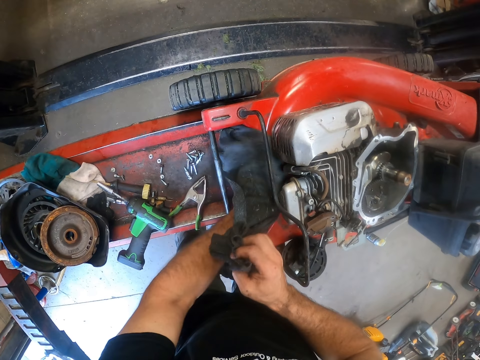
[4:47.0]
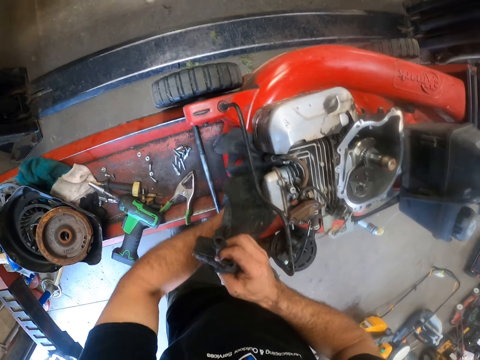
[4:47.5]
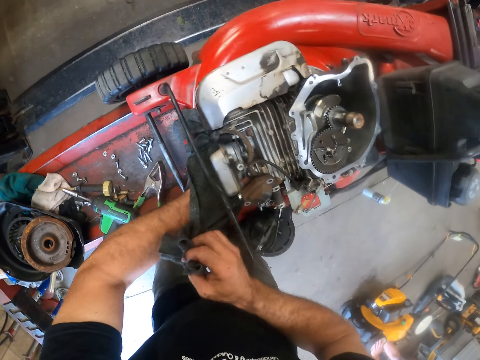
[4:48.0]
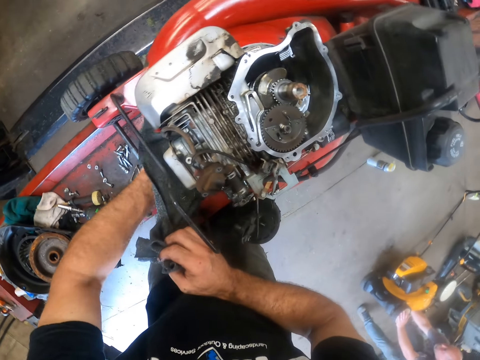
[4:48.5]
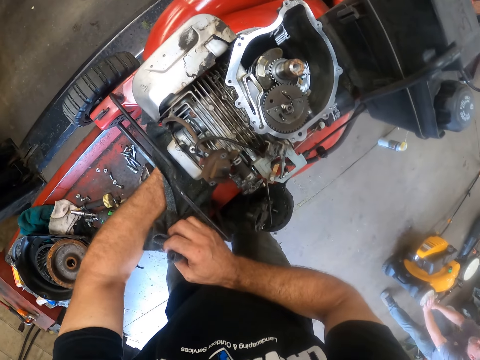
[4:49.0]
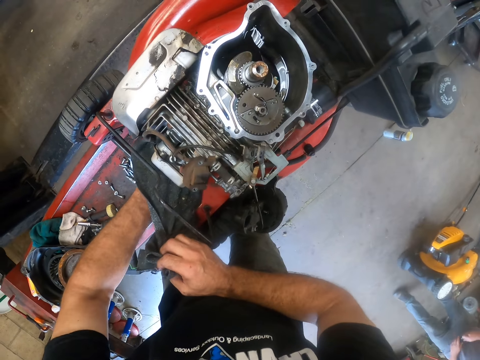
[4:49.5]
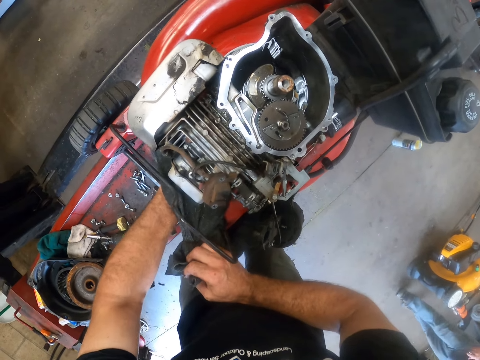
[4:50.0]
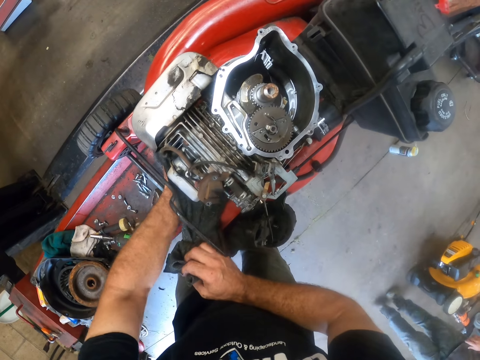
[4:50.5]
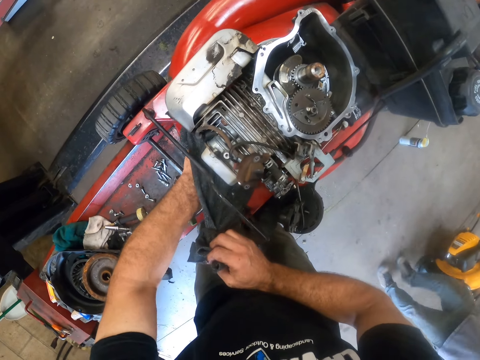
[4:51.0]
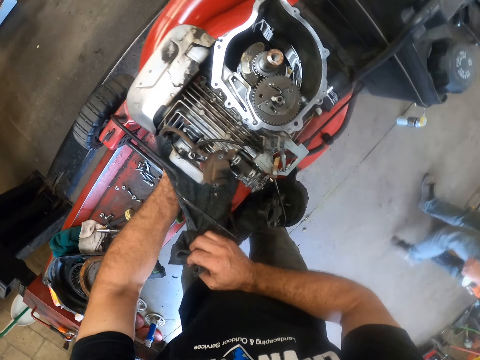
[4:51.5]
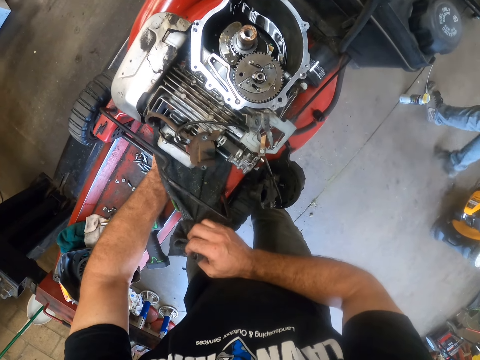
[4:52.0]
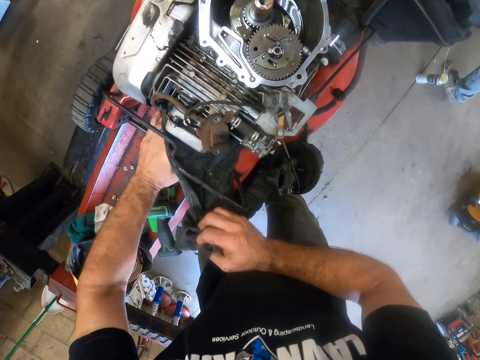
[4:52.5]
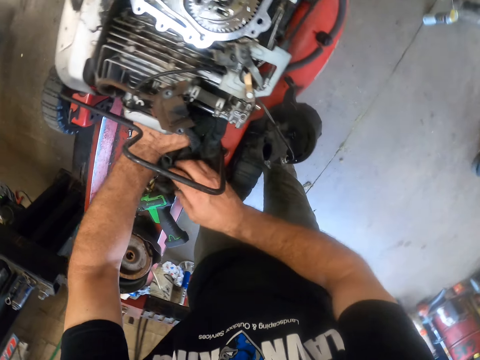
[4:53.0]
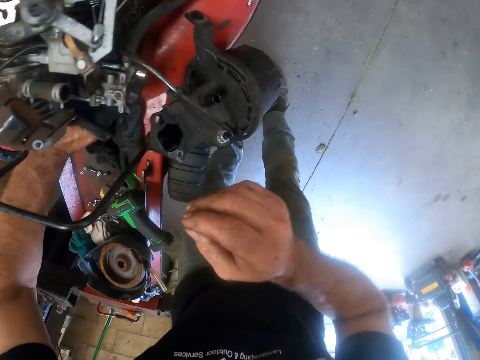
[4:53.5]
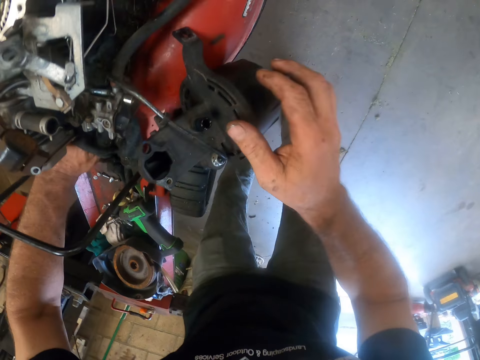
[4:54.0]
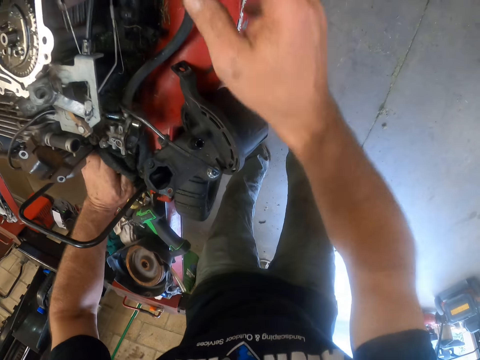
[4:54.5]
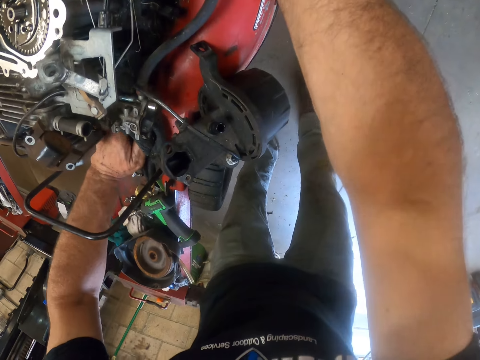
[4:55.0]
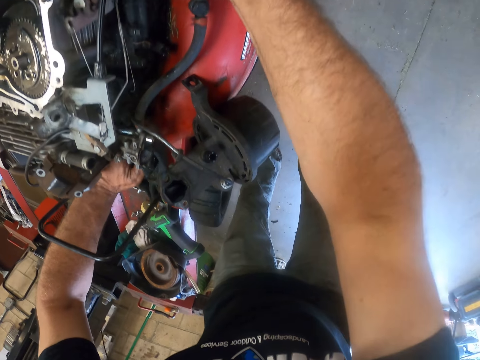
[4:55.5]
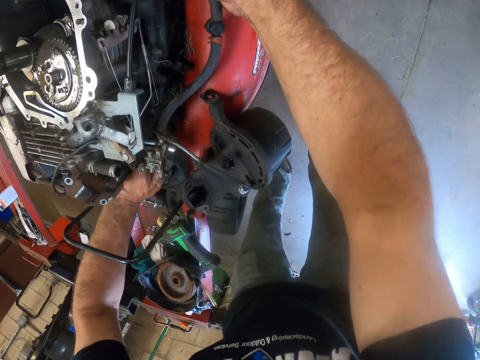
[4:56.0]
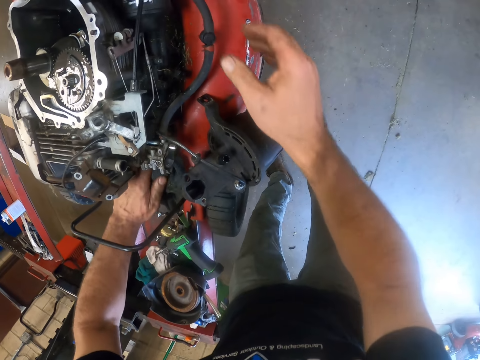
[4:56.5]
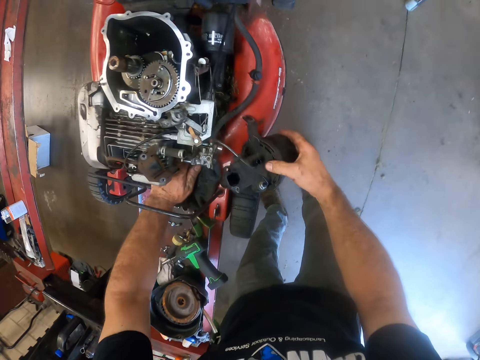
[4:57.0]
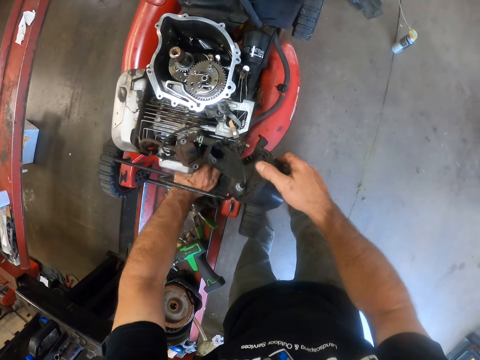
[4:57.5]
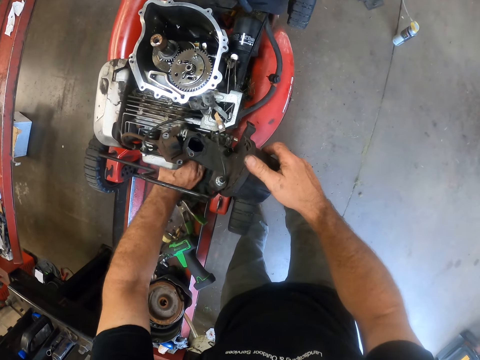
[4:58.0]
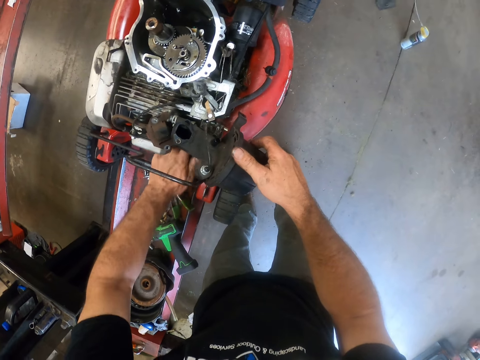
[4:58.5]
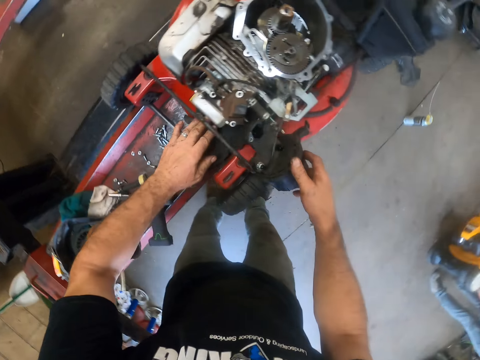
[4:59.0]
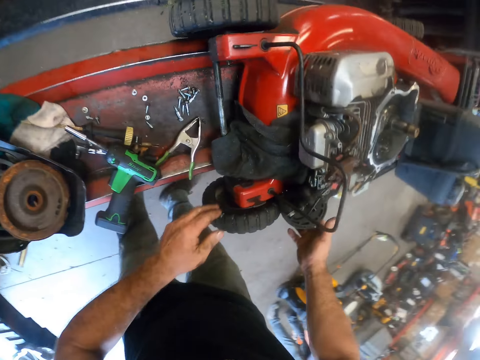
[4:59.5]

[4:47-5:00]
A person walks in the room. The camera wearer cleans the lawn mower machine with a cleaning towel. He adjusts the engine parts with his hand. He fixes the lawn mower machine.

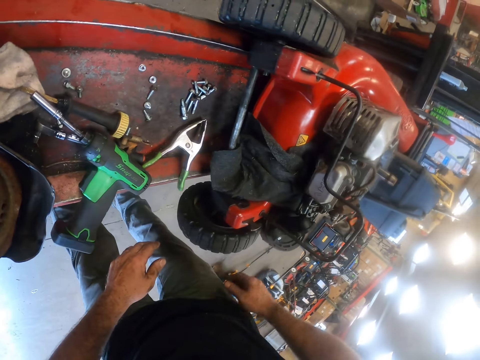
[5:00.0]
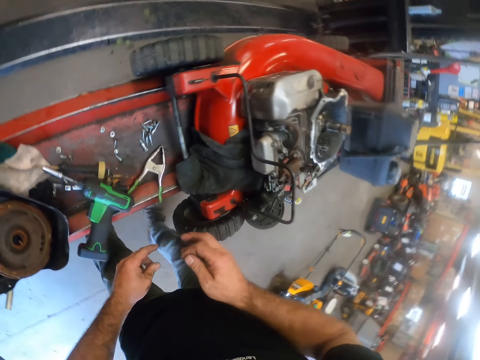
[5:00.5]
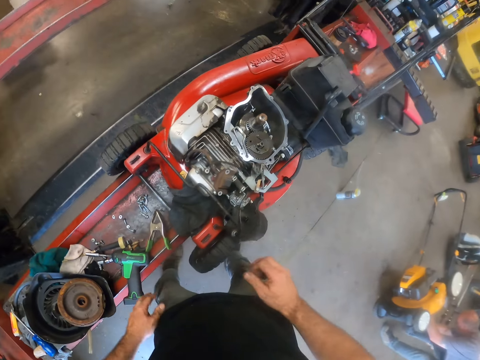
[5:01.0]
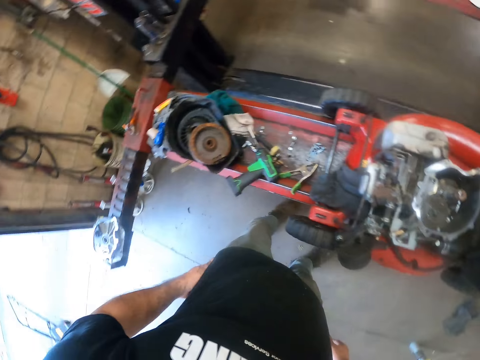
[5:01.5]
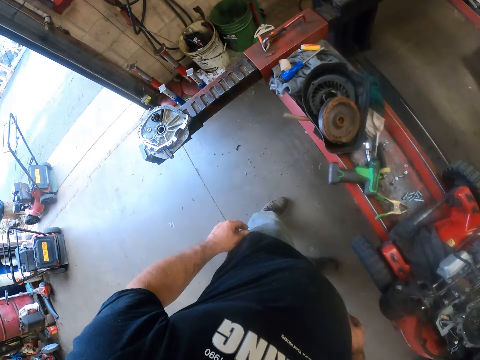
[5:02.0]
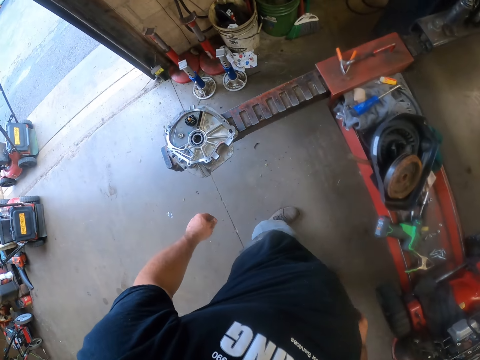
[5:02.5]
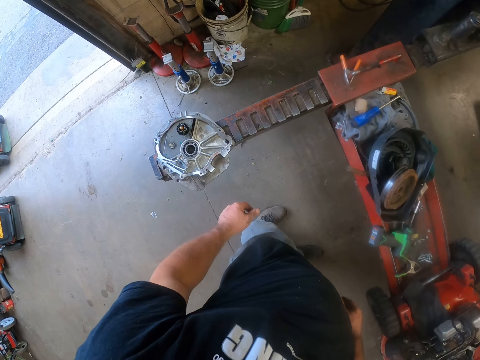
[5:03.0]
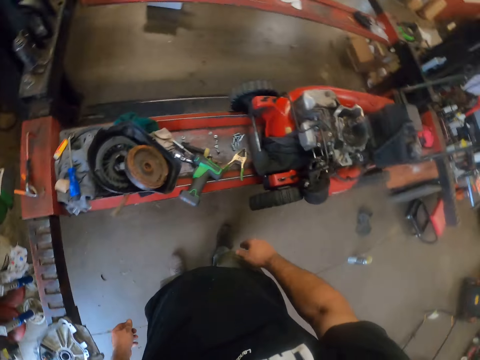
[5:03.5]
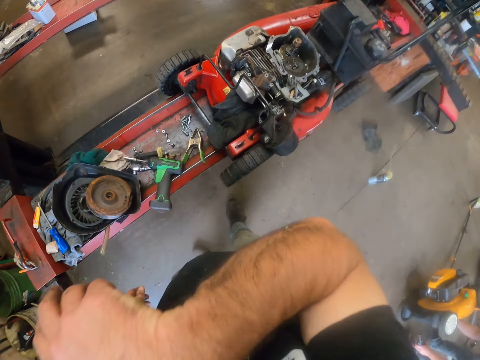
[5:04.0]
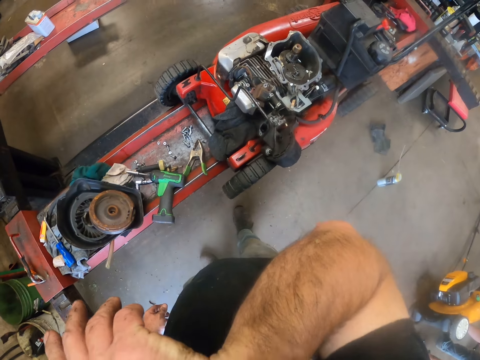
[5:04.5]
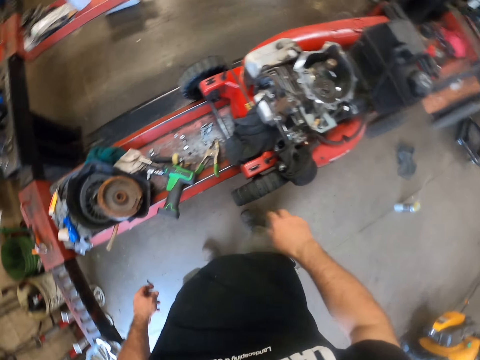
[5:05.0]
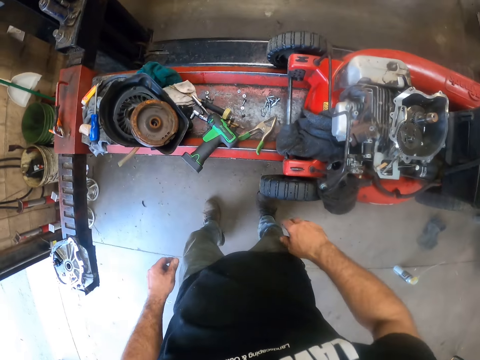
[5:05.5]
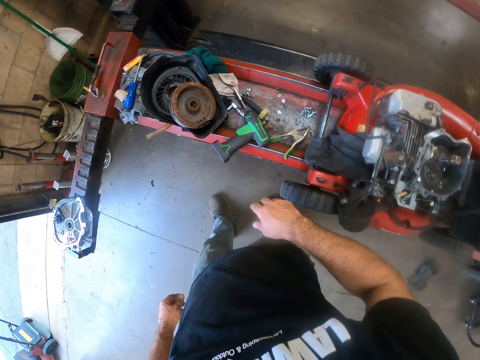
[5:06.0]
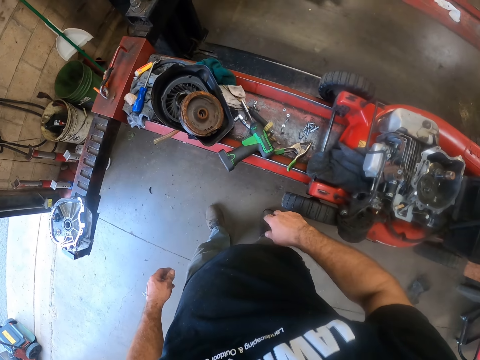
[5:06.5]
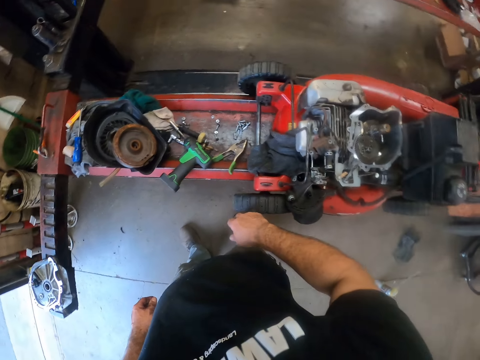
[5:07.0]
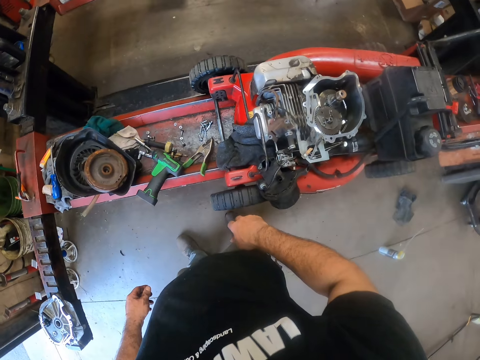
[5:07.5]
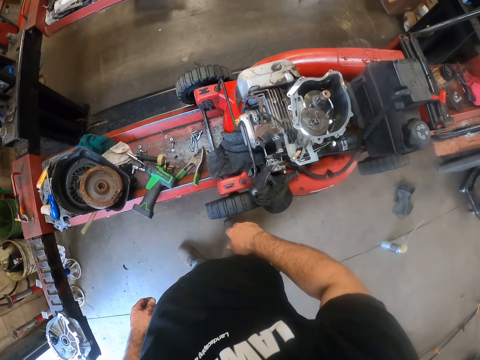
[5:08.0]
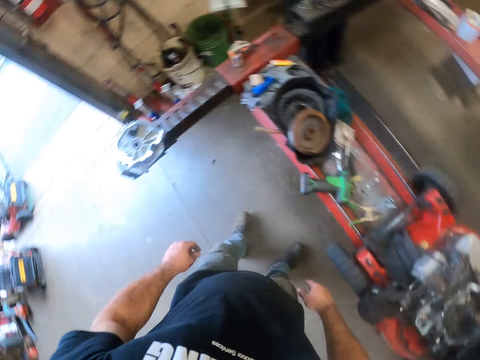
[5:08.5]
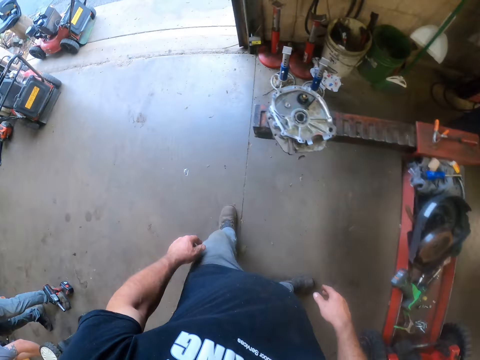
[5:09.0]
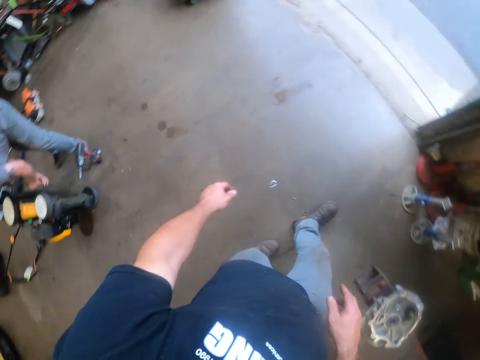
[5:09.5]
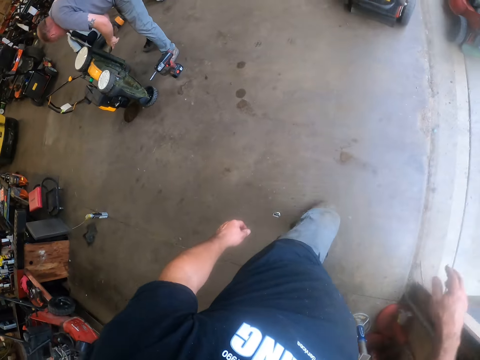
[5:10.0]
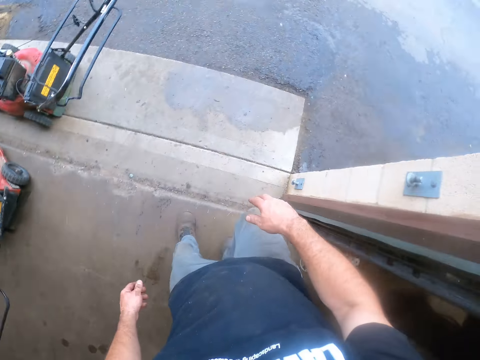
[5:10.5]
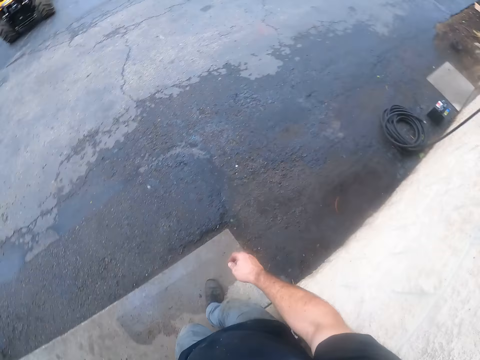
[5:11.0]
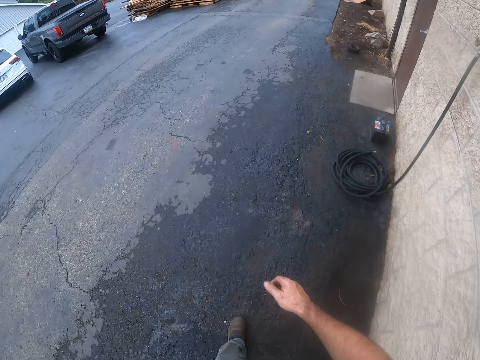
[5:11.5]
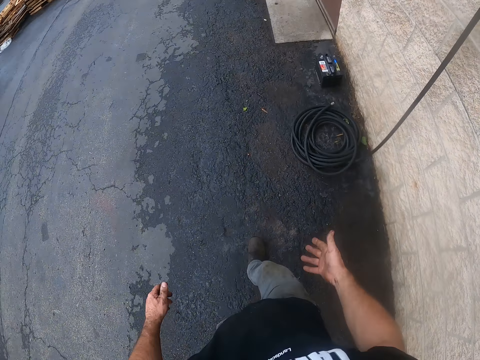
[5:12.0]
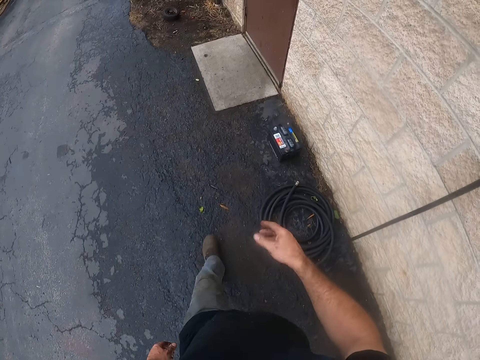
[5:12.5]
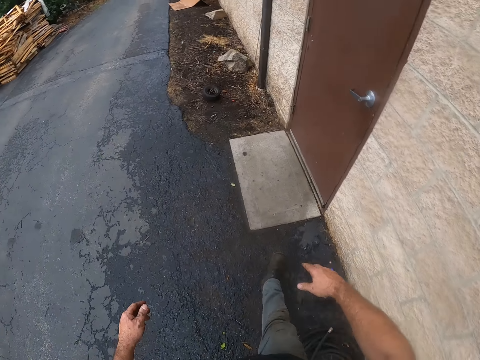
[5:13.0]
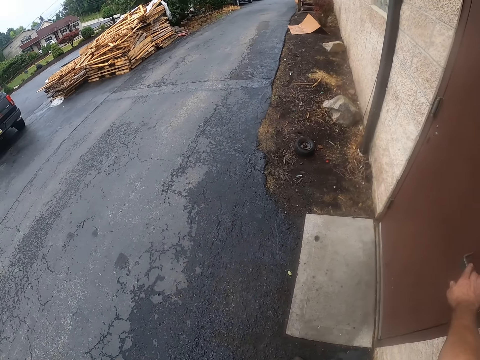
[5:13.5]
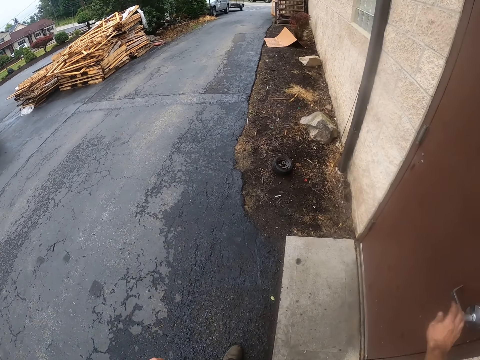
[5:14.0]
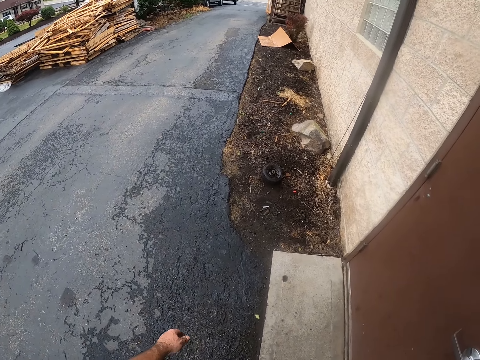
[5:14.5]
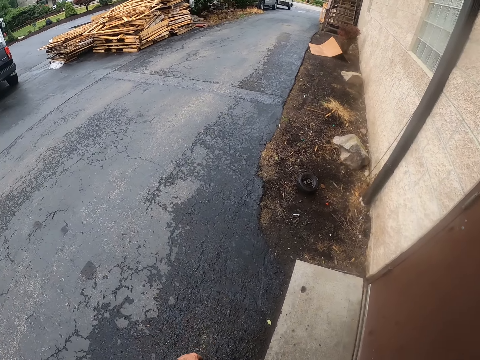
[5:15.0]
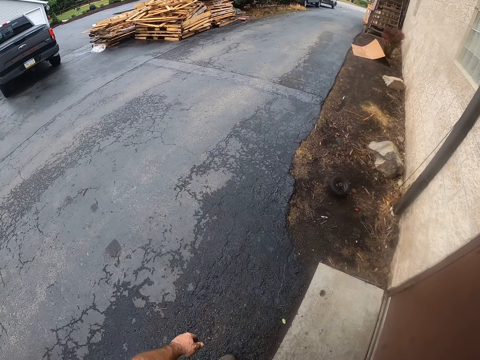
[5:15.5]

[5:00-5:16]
The camera wearer stares on the room. He raises his hand to his mouth. He stares on the room. He walks outside the workshop. He turns a door handle. He picks the keys from the door.
